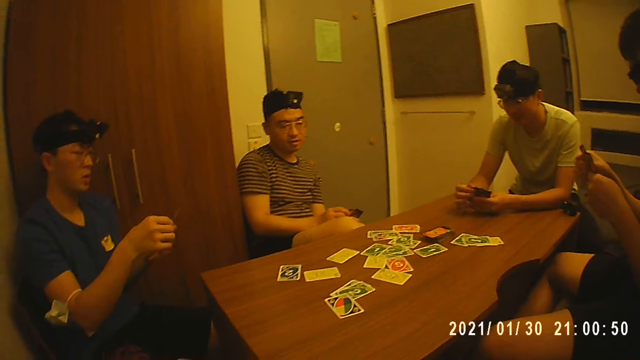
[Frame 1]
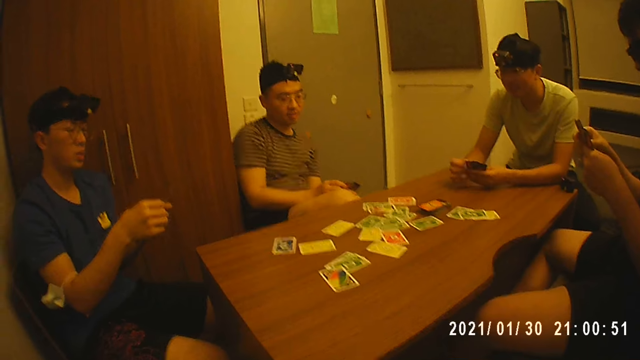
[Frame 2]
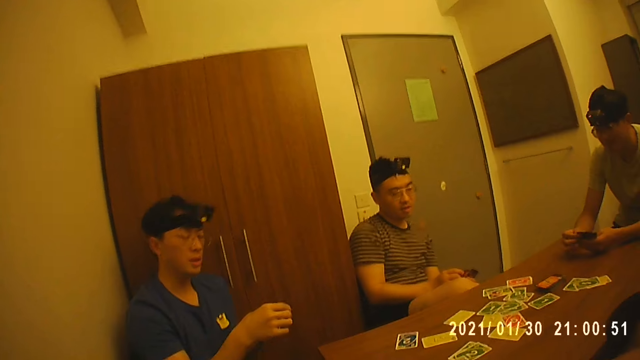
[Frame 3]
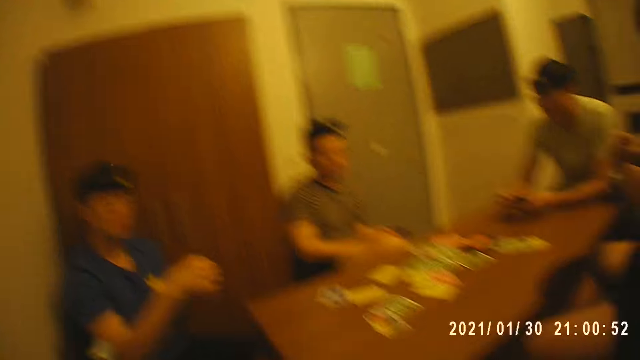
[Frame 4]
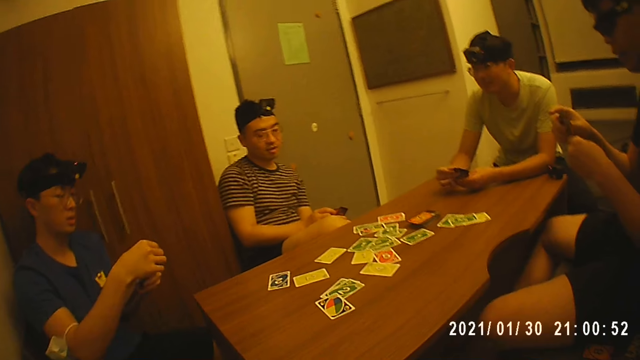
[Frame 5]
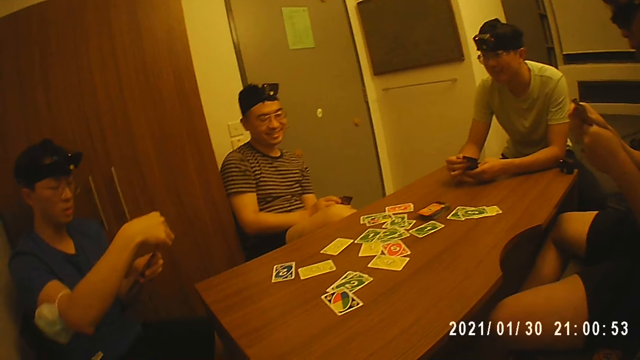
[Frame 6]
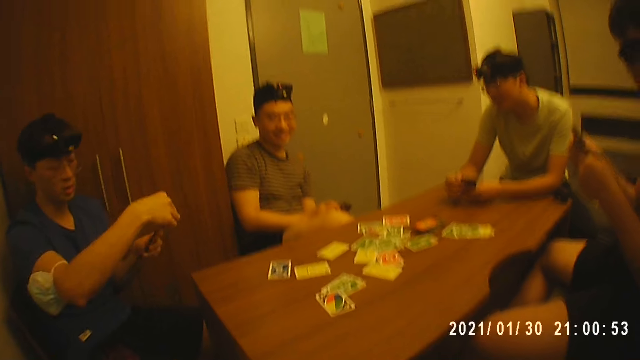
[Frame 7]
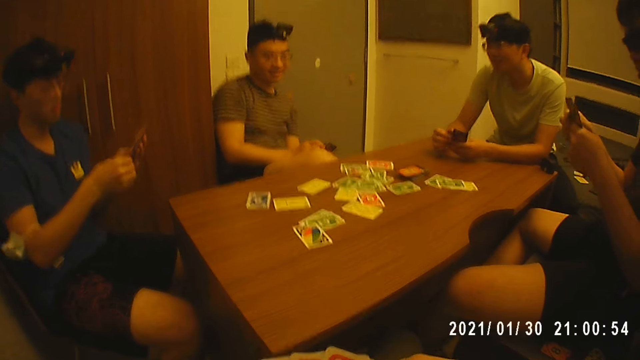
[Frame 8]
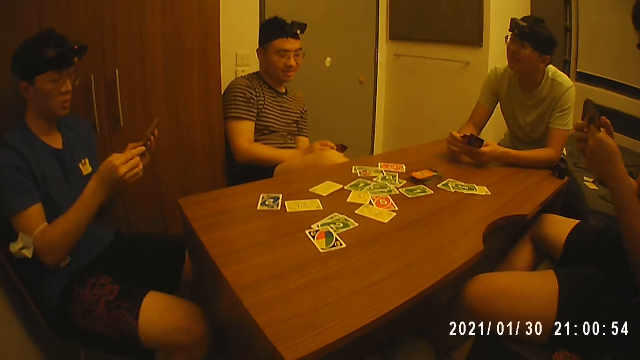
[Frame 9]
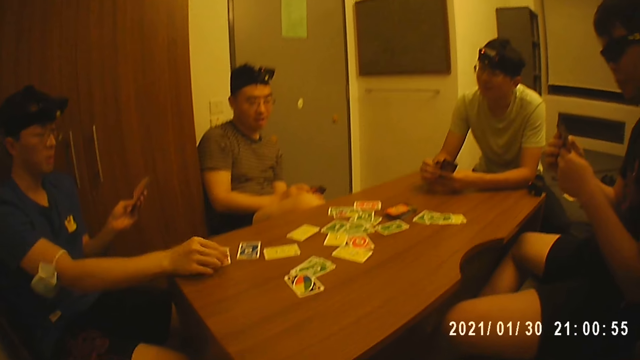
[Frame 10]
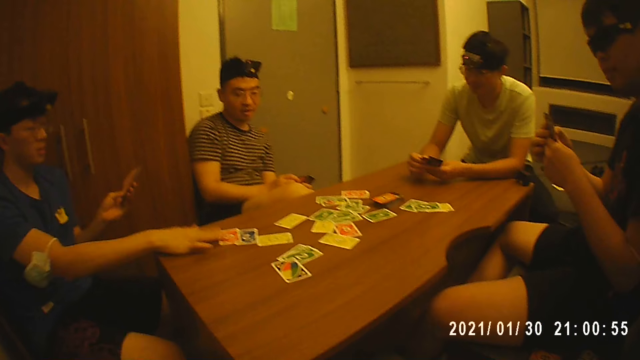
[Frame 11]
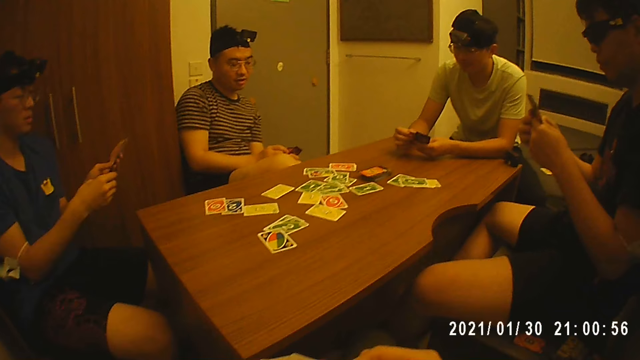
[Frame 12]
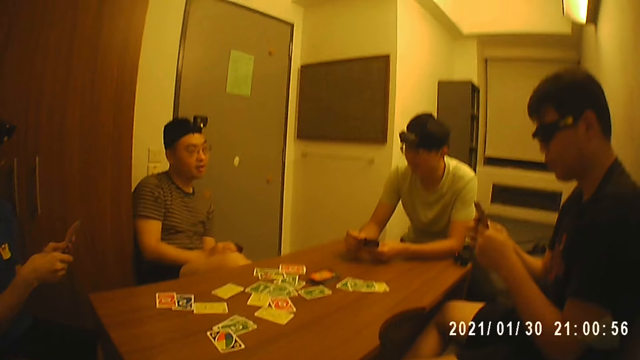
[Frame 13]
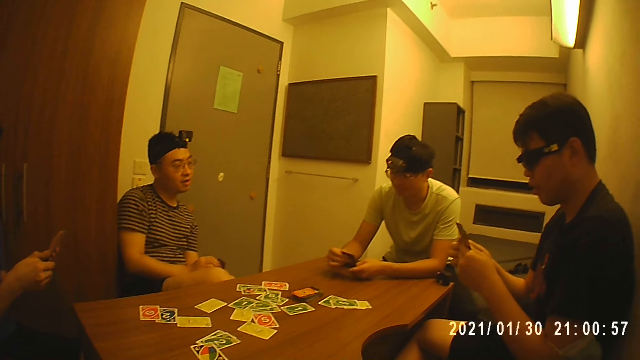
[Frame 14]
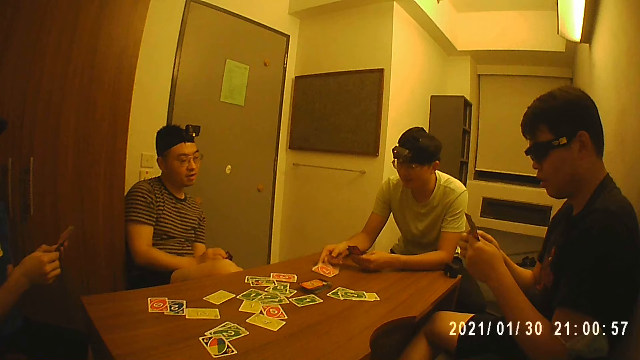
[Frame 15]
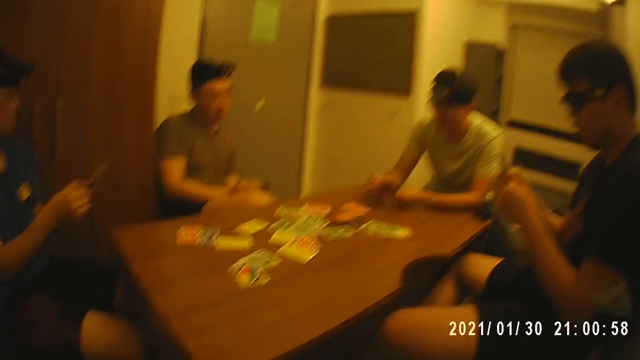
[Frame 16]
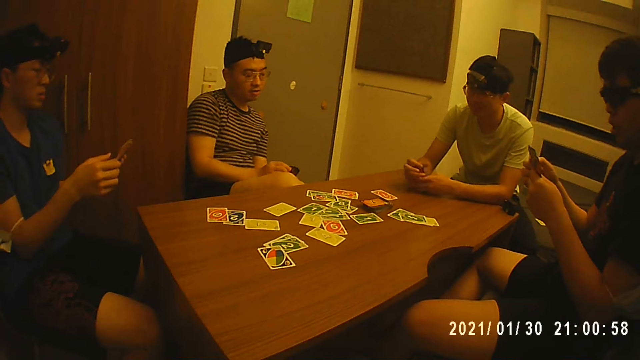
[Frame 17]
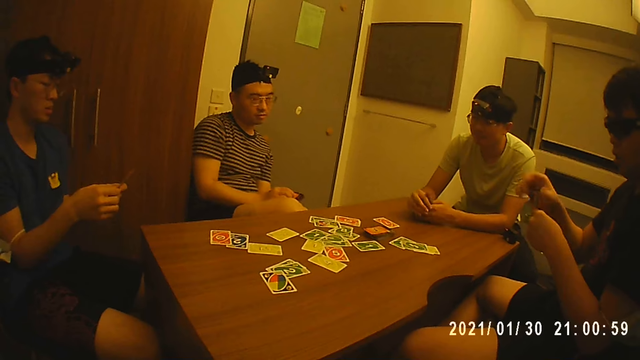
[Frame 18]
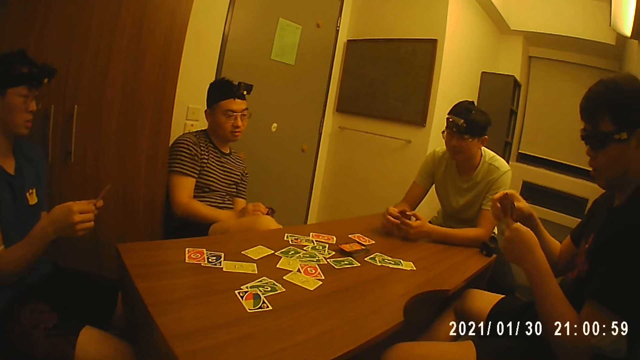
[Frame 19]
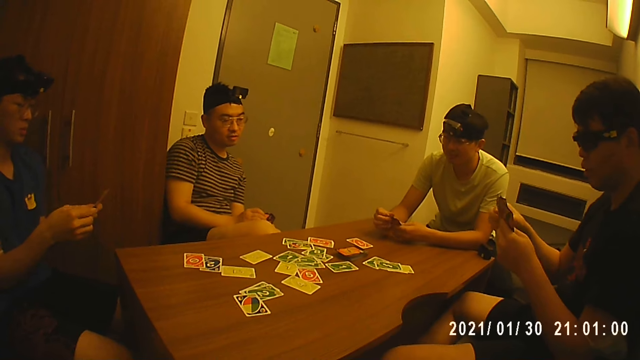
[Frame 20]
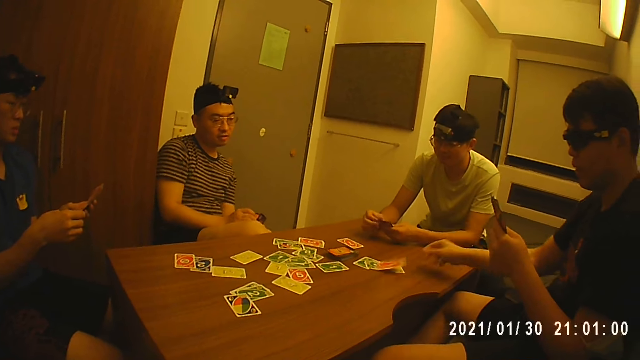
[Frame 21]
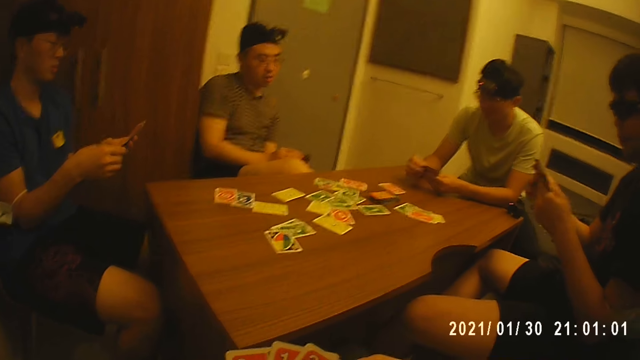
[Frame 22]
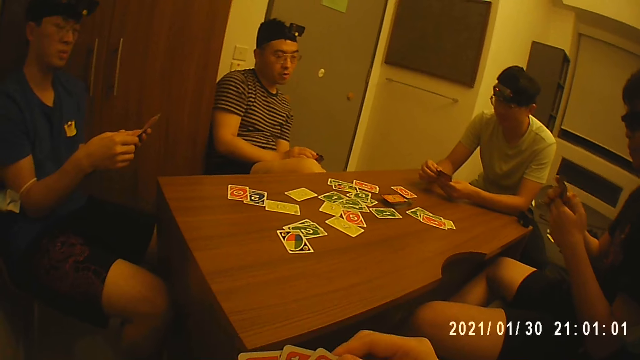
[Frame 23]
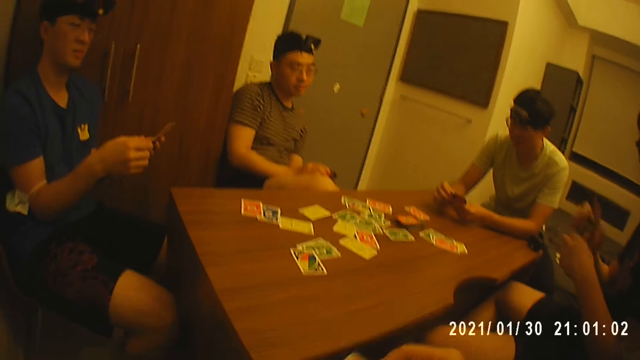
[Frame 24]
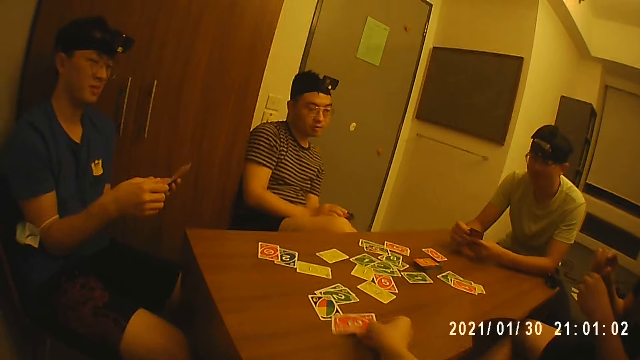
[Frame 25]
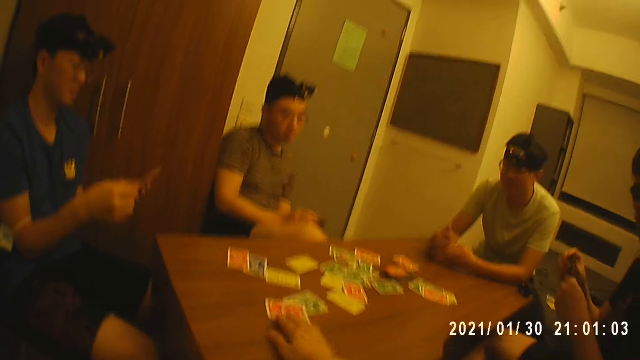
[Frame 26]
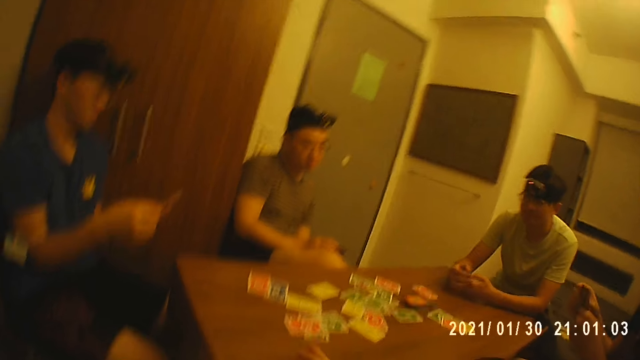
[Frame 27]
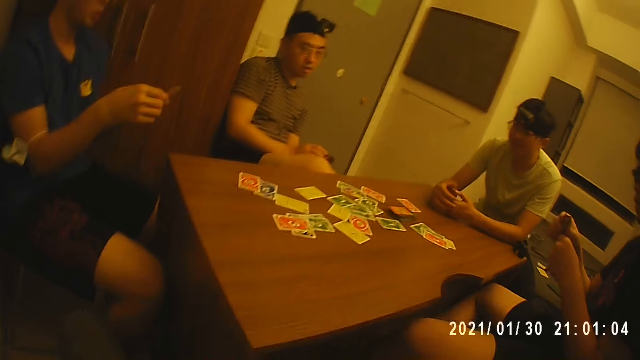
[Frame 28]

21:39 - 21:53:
A man looks at the camera wearer. The man holds the cards with his left hand and drops a card in his right hand on the table. The man moves the card on the table with his right hand and holds the cards with both hands. Another man holds the cards with his left hand and drops a card in his right hand on the table. The other man holds the cards with both hands. A third man holds the cards with his left hand and drops a card in his right hand on the table. The third man holds the cards with both hands. The camera wearer drops a card in his right hand on the table.

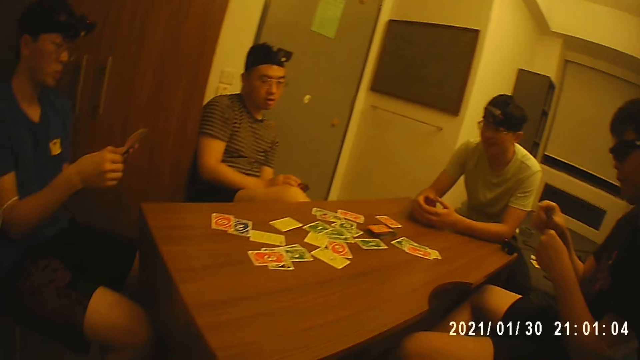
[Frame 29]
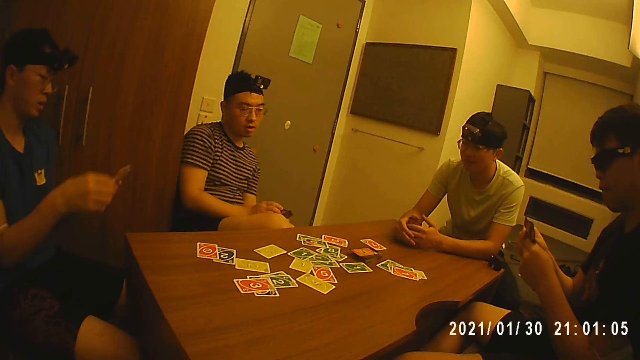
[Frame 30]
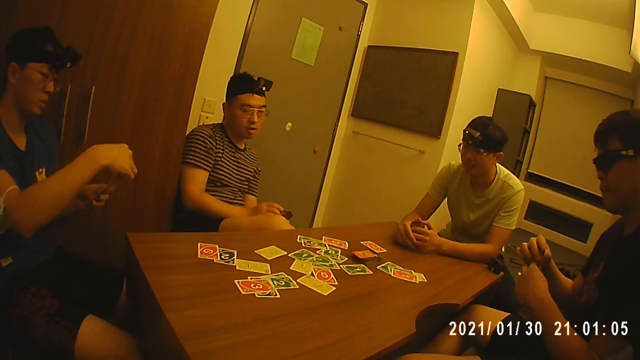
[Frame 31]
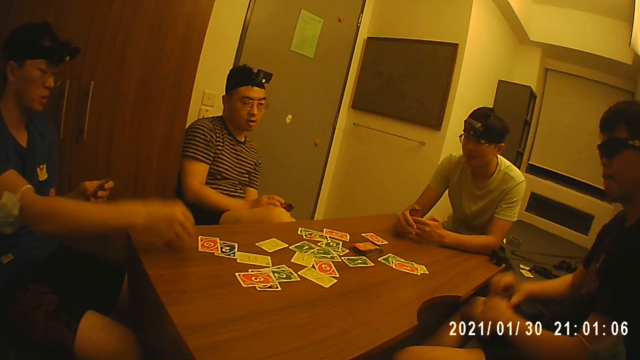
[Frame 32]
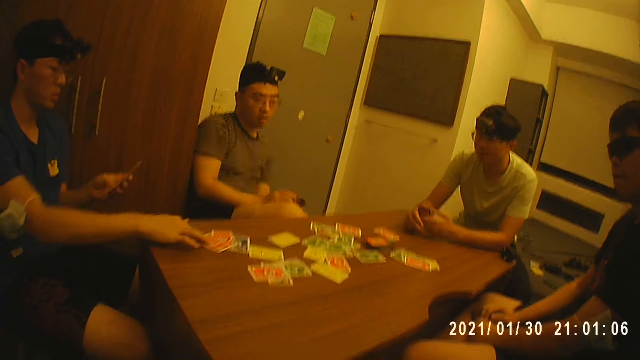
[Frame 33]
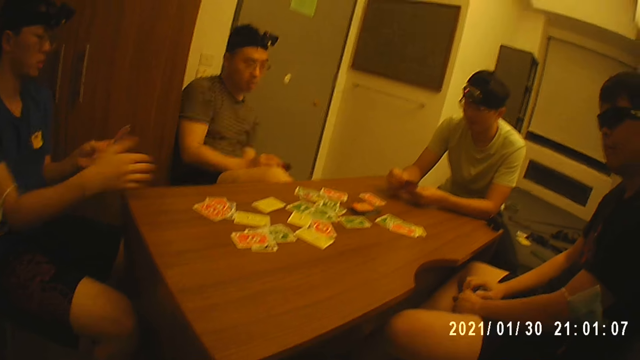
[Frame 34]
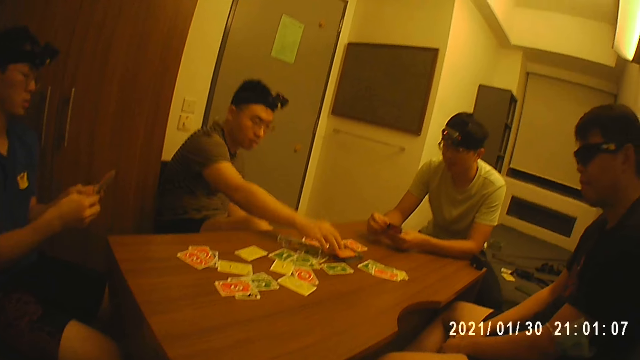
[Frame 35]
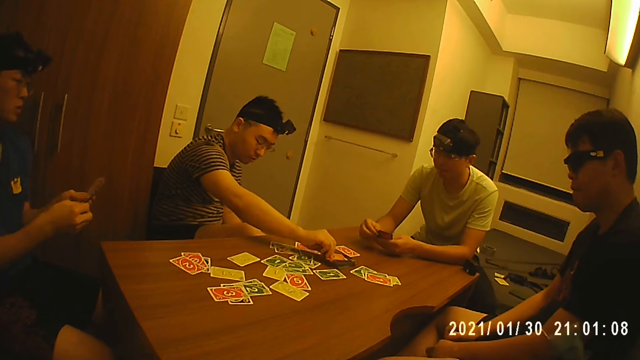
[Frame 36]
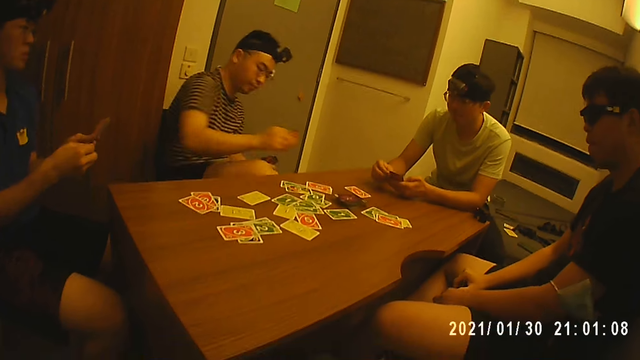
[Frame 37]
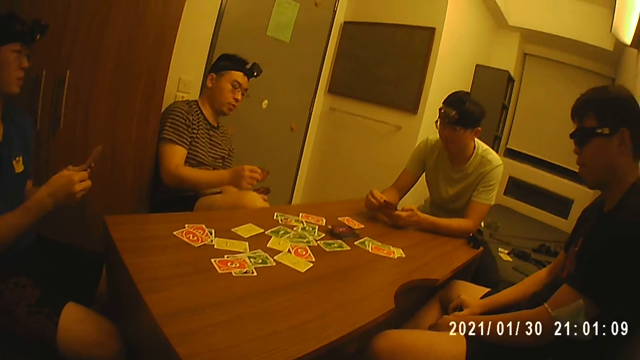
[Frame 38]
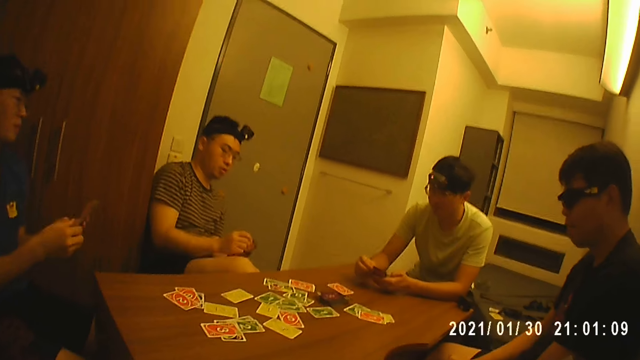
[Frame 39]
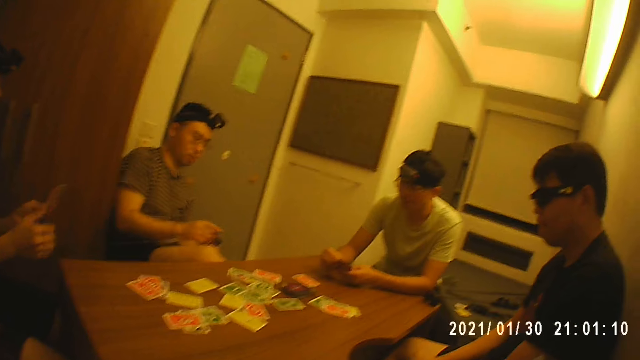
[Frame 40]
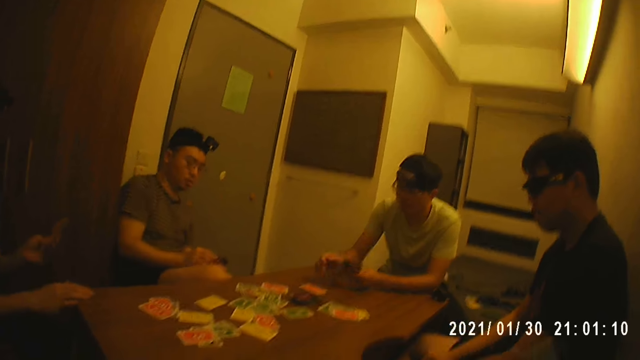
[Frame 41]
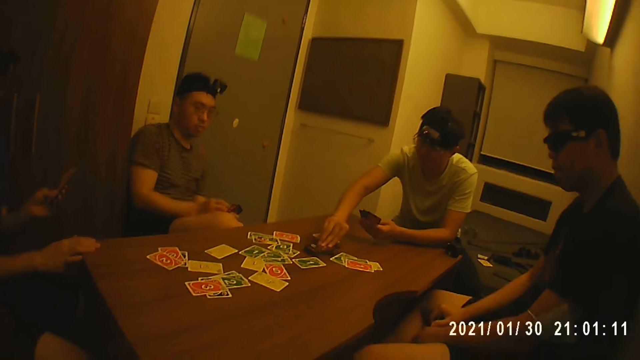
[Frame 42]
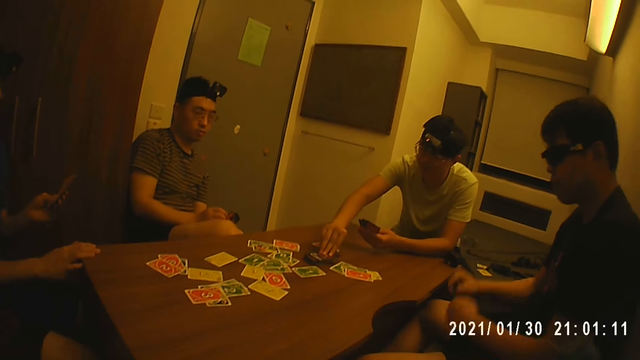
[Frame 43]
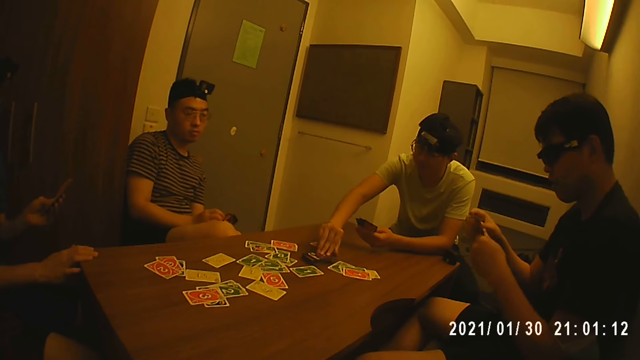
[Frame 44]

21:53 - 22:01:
A man holds the cards with his left hand and drops a card in his right hand on the table. The man moves the card on the table with his right hand and holds the cards with both hands. Another man picks a card from the stack of cards with his right hand. The first man holds the cards with his left hand and places his right hand on the table. A third man holds the cards with his left hand, touches the stack of cards with his right hand and picks a card from the table.
